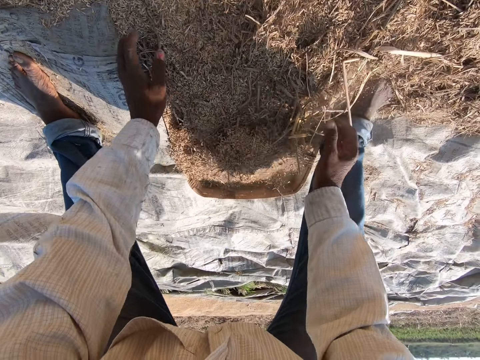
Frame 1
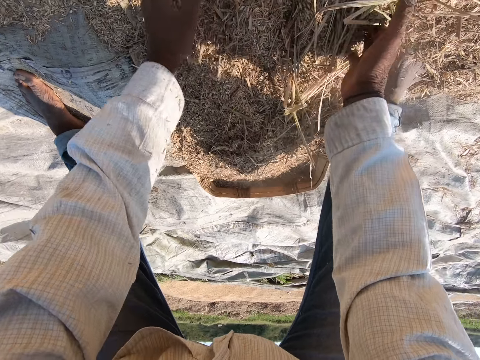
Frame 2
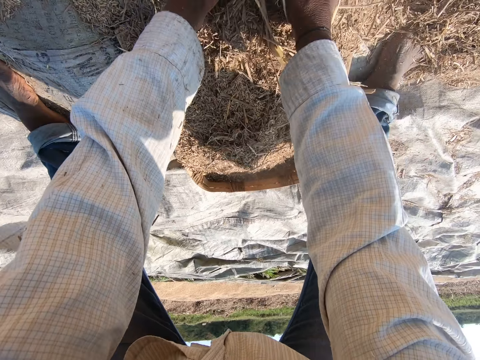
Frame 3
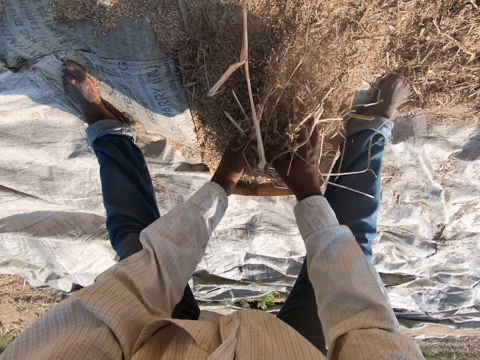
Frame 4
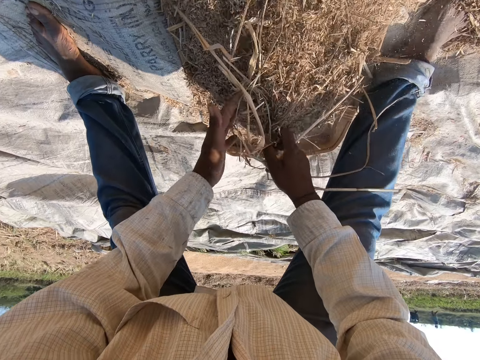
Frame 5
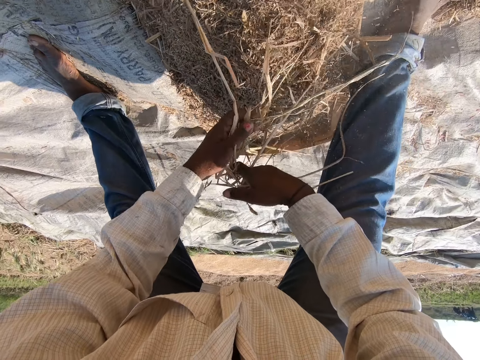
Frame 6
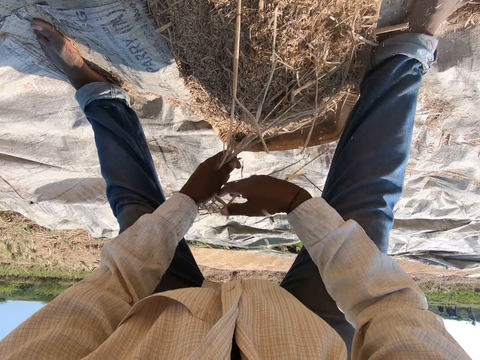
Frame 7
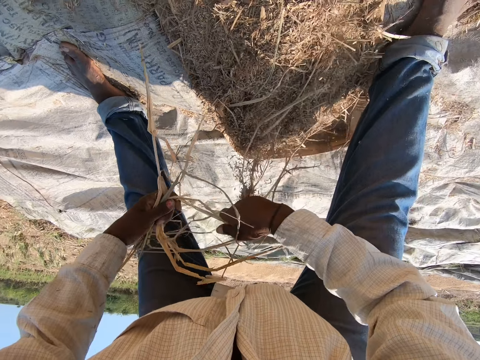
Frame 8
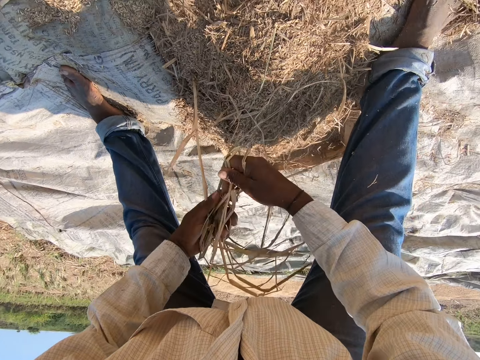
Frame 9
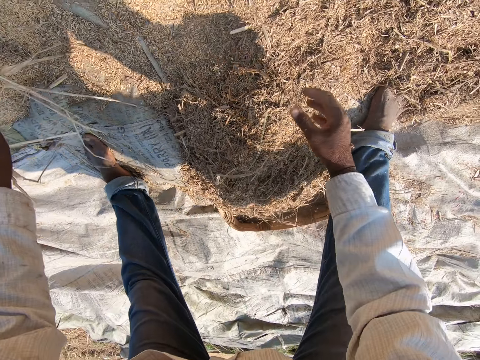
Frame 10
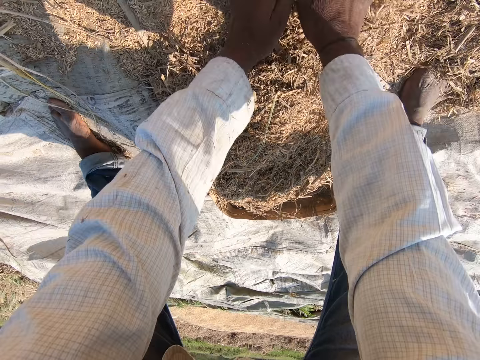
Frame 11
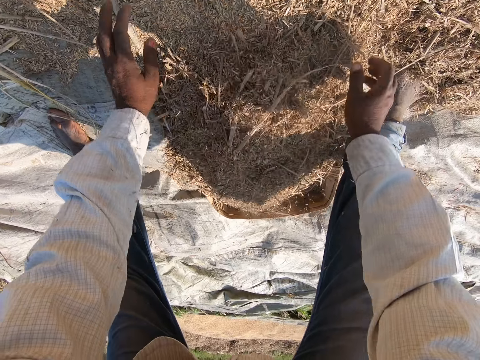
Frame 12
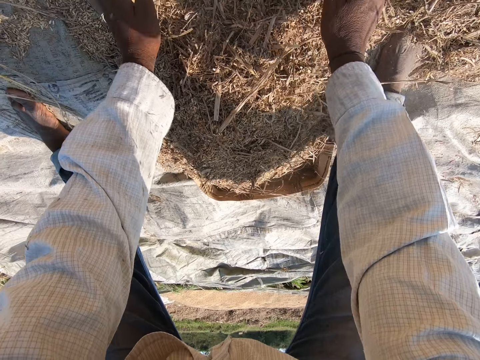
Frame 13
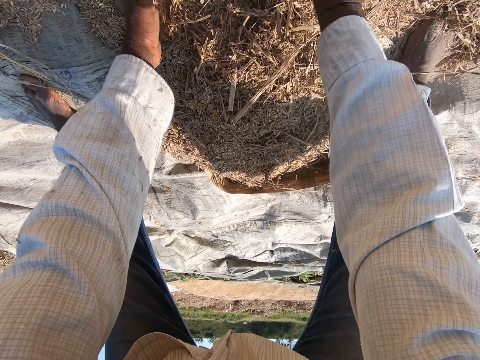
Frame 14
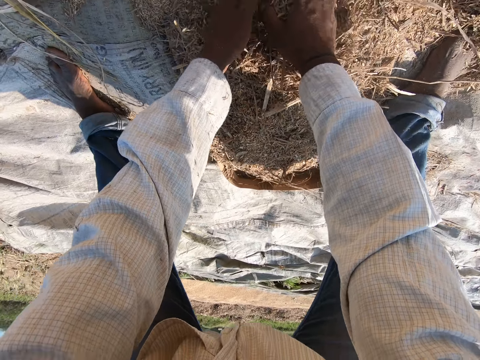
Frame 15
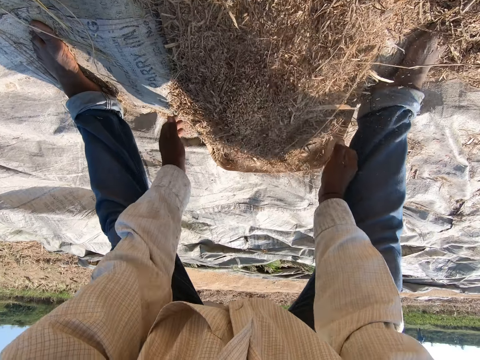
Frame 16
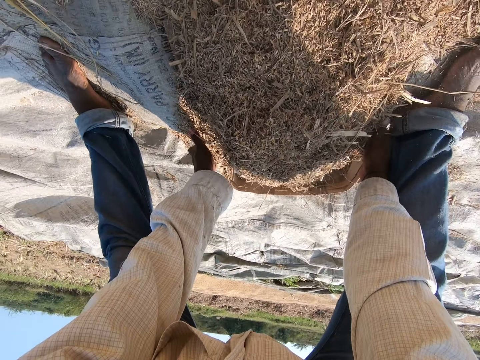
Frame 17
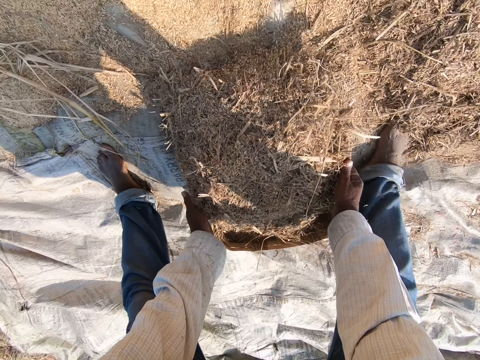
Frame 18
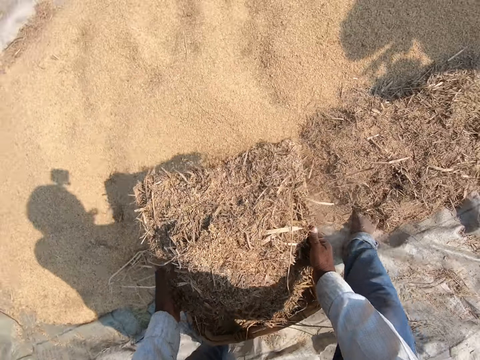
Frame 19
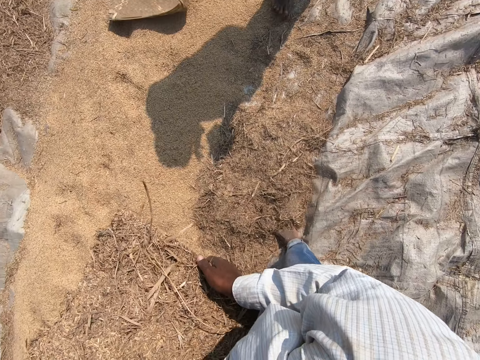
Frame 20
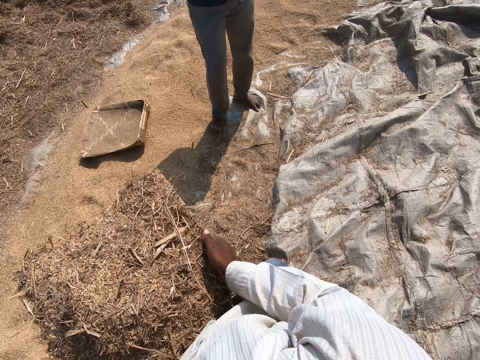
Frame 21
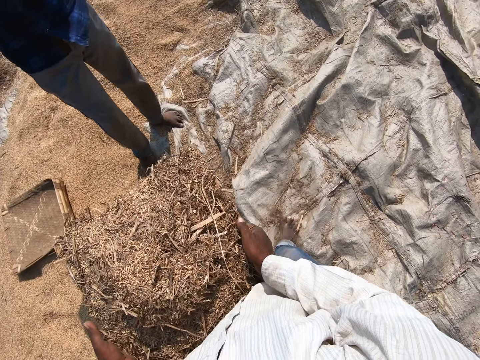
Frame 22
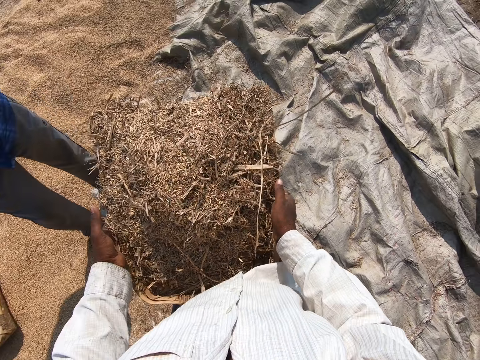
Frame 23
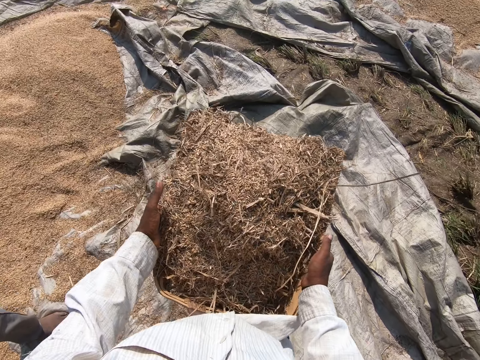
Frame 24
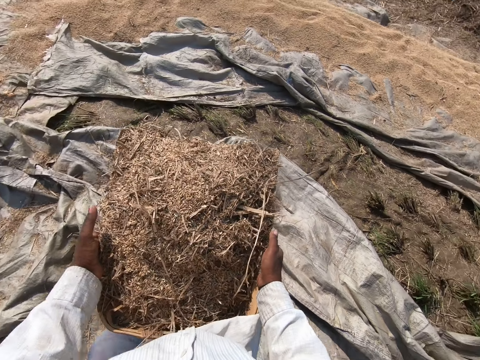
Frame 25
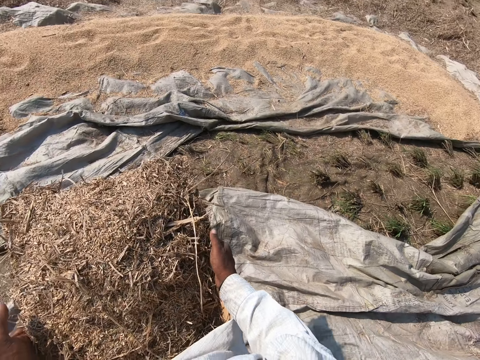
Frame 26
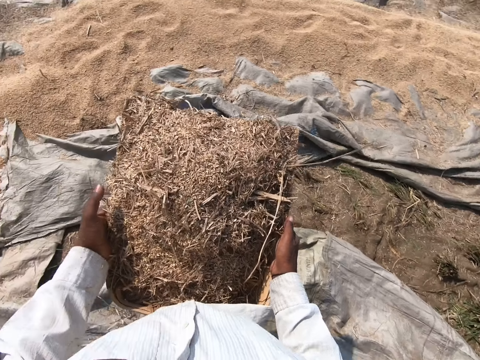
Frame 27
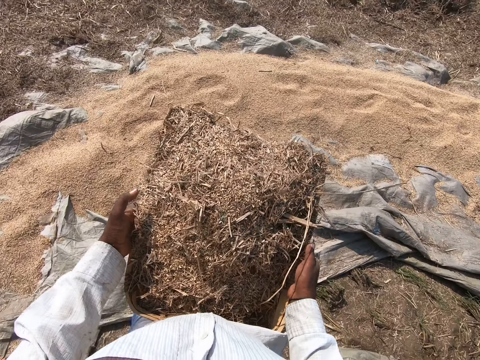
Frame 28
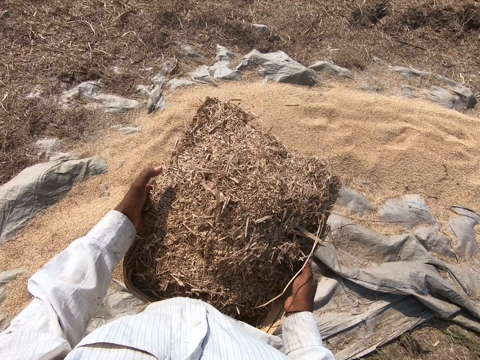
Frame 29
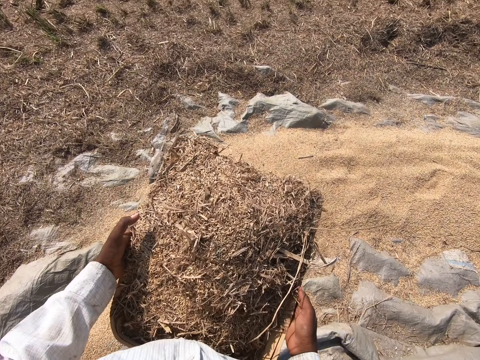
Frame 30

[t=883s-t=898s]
The camera wearer picks up the dry grass. He puts the dry grass aside. He puts the dry grass on the winnowing basket with both hands. He picks up the winnowing basket or tray basket. He carries the tray basket and stands up. A person stands on the grains. The camera wearer turns. He walks with the winnowing basket in his hands.

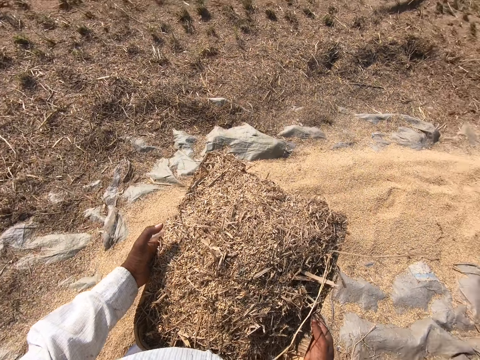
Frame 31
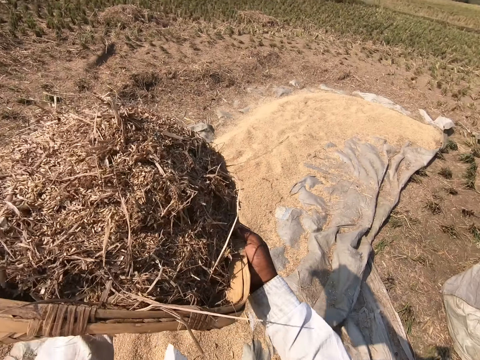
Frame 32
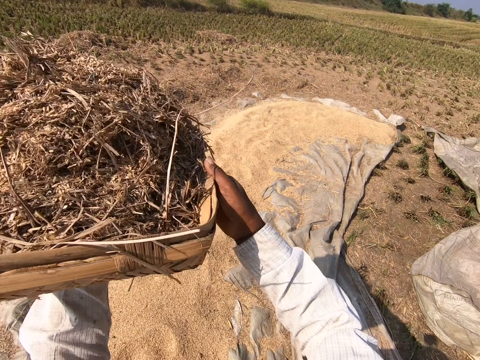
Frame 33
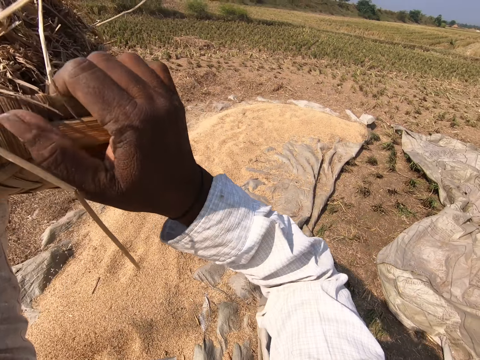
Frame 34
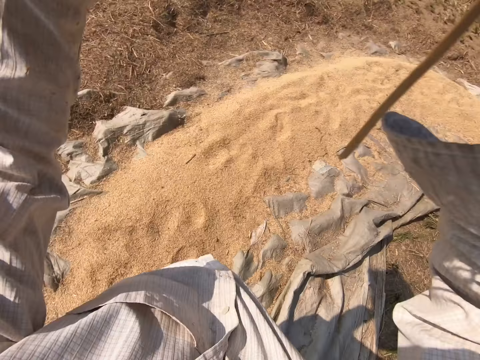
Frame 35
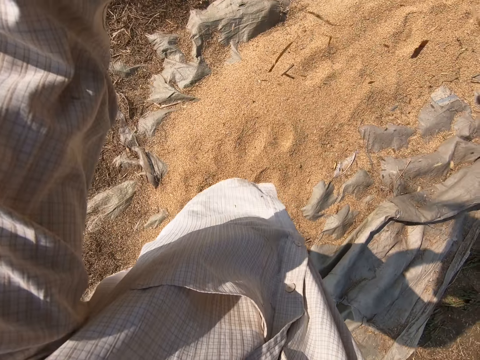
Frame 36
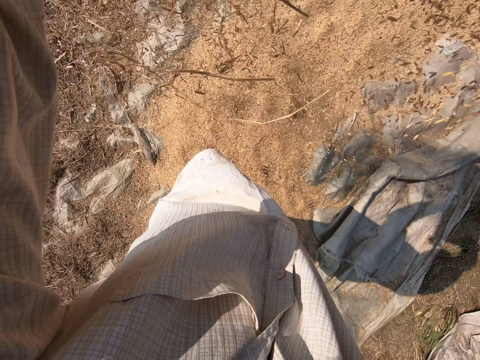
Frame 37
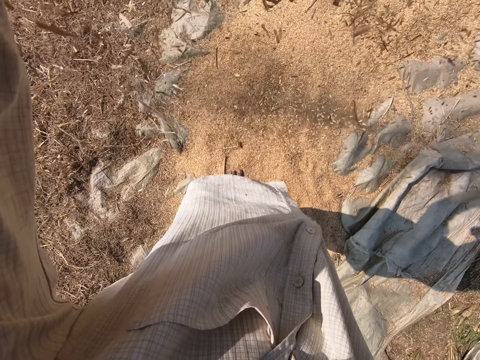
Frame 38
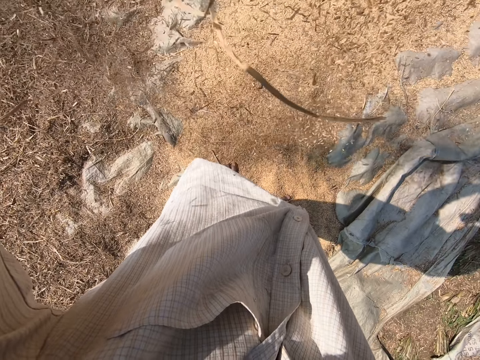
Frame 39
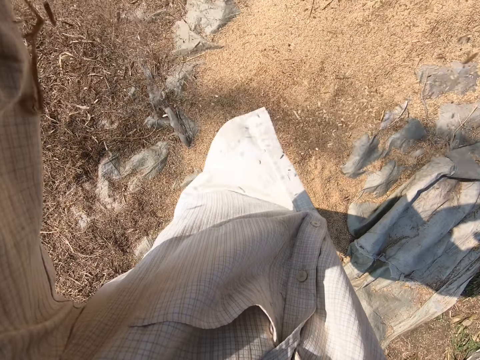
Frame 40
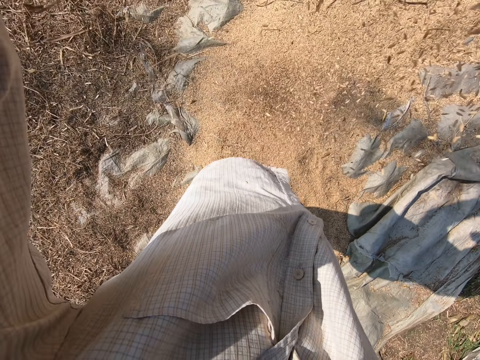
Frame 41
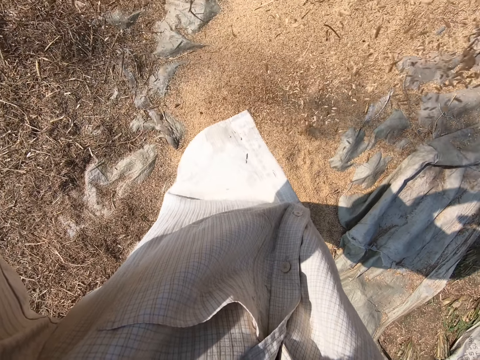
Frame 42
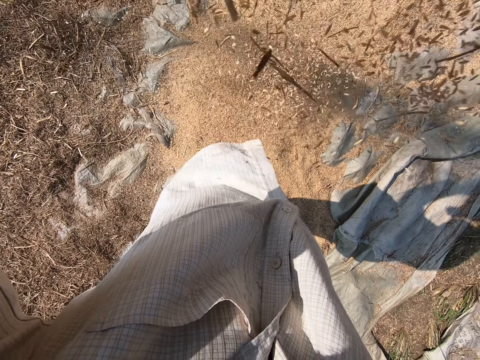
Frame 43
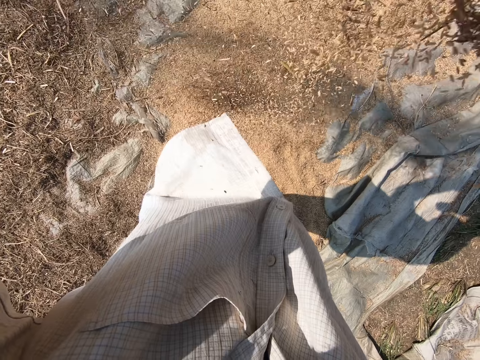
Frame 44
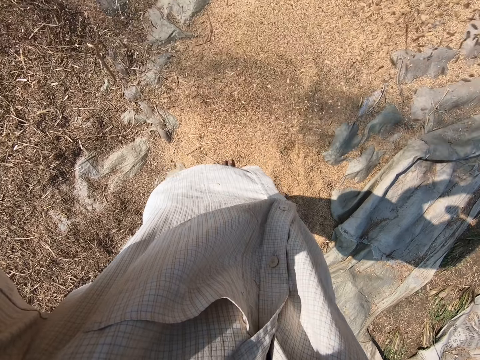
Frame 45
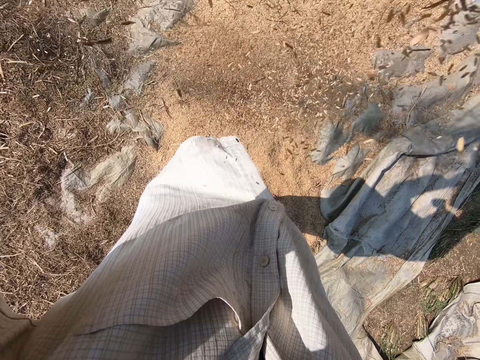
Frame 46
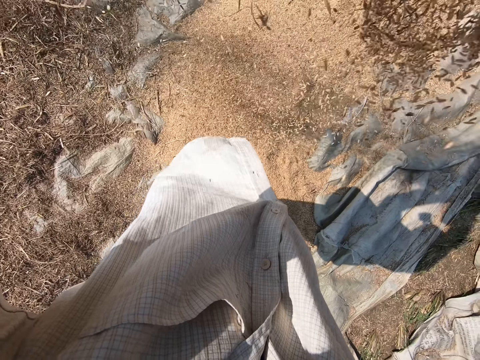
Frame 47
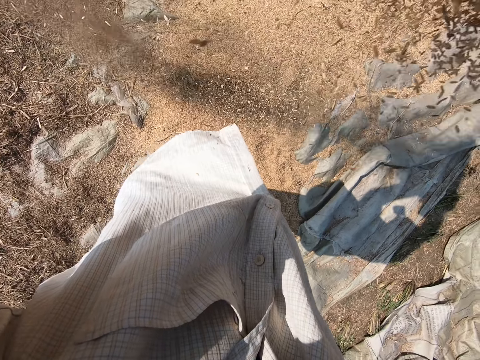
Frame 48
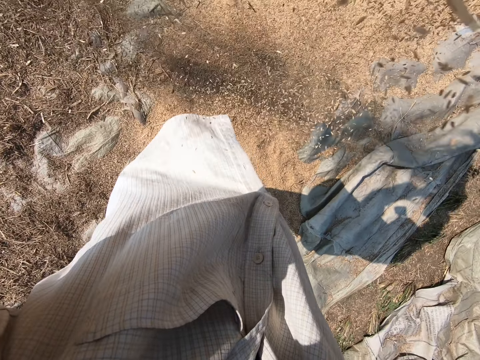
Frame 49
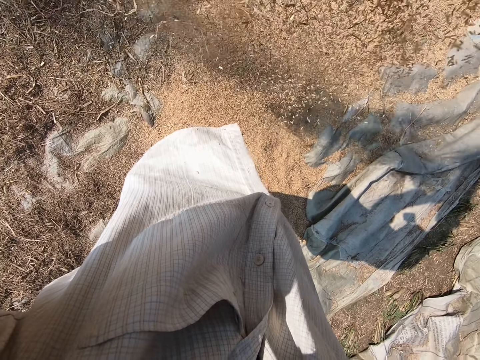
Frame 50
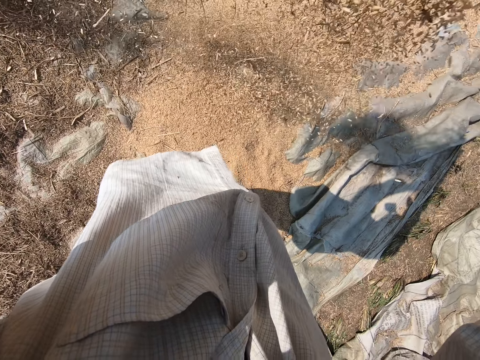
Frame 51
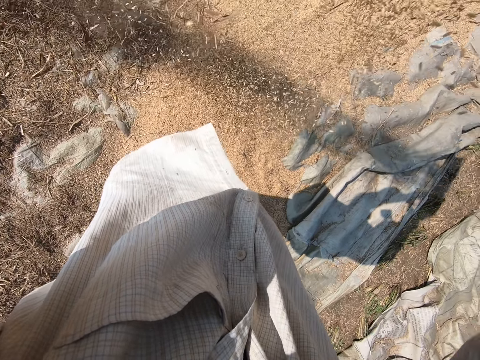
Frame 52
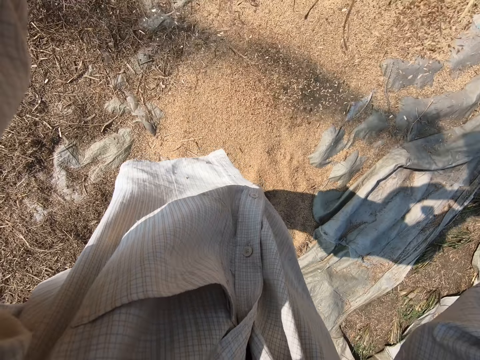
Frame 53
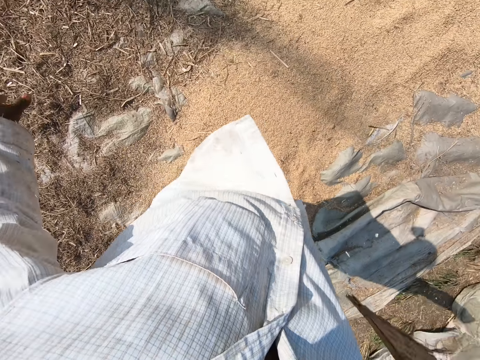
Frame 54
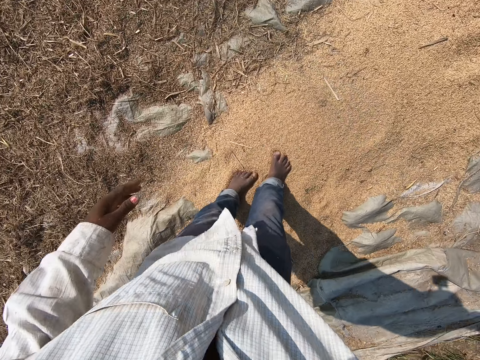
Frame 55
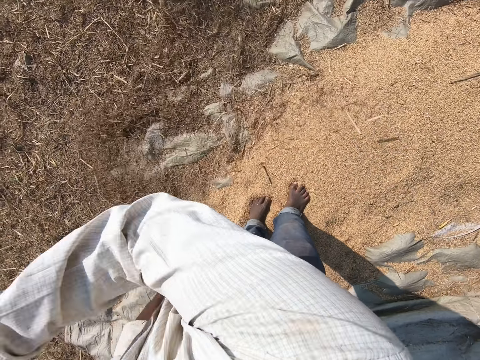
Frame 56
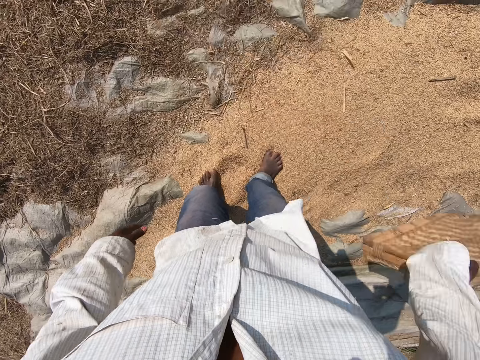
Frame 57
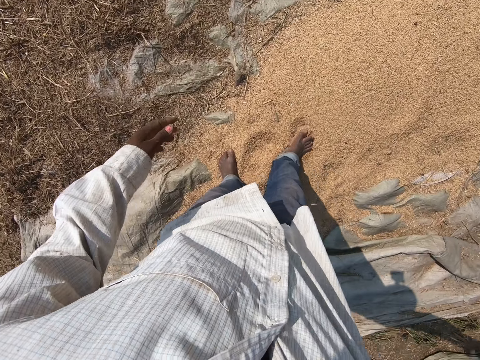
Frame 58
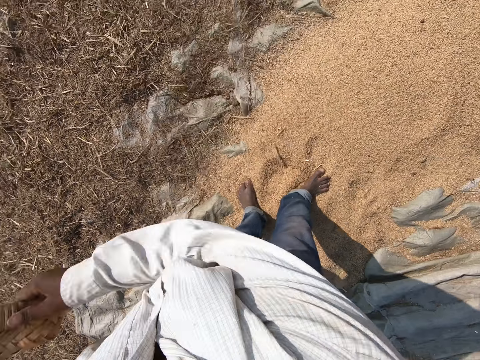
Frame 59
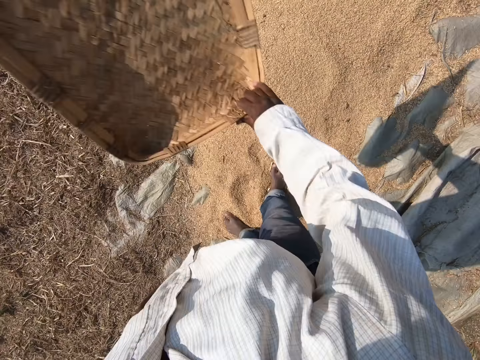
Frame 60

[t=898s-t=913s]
The camera wearer stands. They raise the winnowing basket or tray basket. They pour the dry grass in the air. They lower the winnowing basket, blow air in the grains with the winnowing basket, and wave the tray basket.
